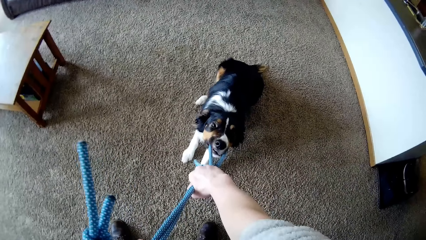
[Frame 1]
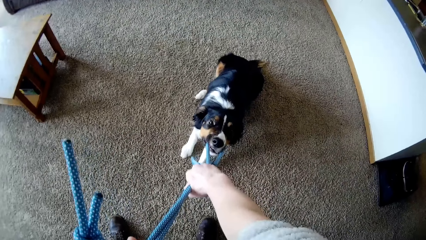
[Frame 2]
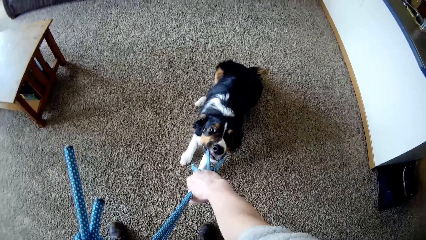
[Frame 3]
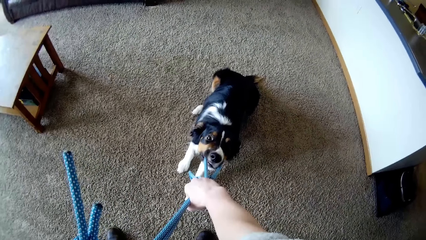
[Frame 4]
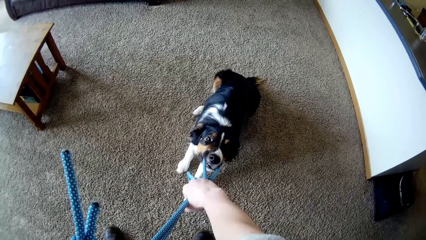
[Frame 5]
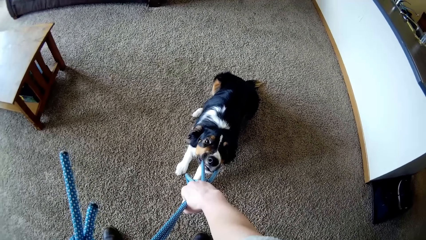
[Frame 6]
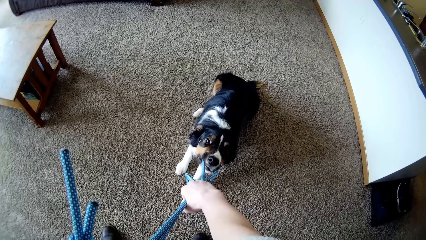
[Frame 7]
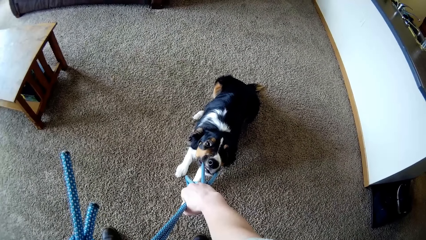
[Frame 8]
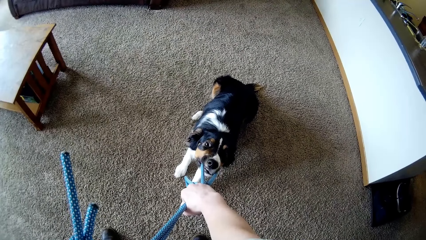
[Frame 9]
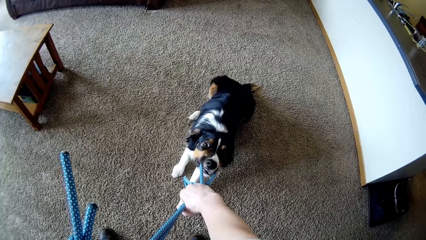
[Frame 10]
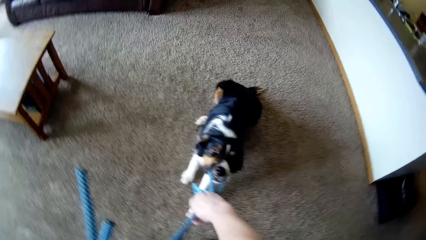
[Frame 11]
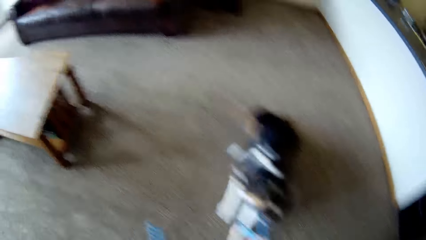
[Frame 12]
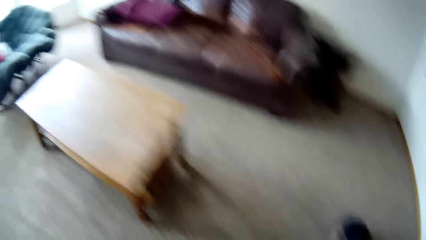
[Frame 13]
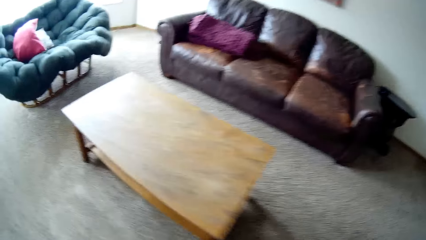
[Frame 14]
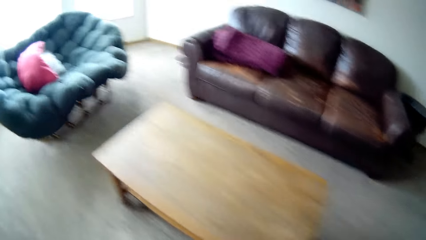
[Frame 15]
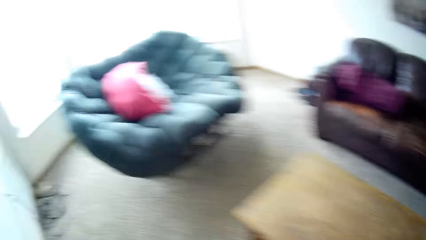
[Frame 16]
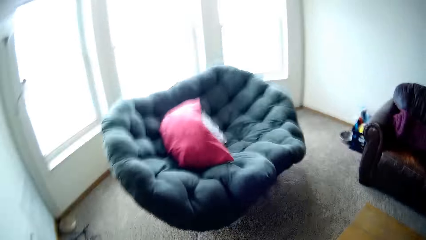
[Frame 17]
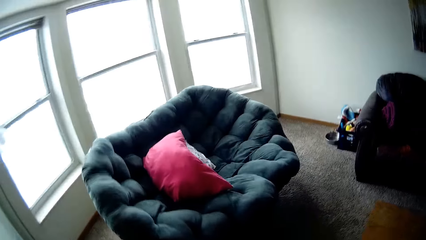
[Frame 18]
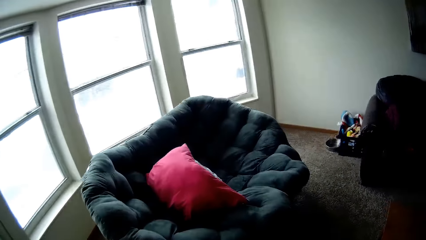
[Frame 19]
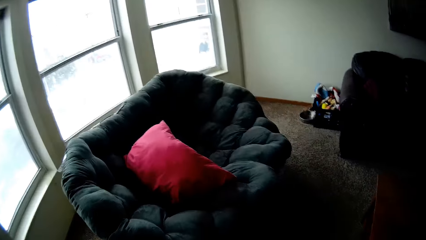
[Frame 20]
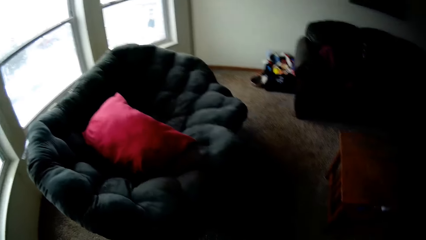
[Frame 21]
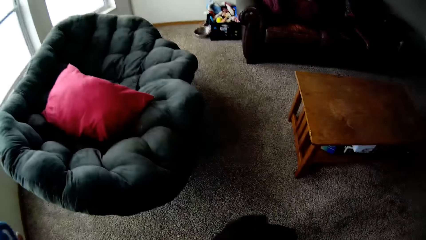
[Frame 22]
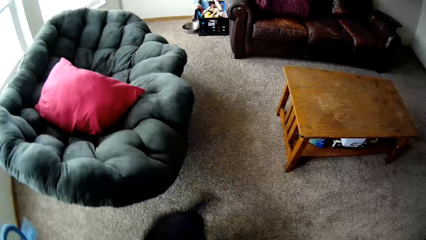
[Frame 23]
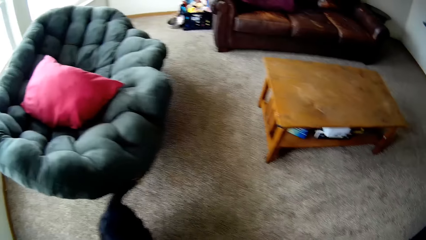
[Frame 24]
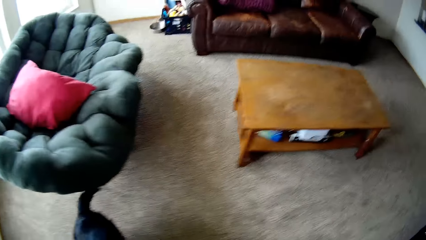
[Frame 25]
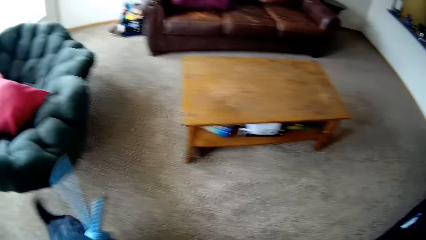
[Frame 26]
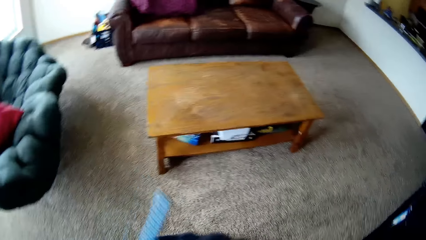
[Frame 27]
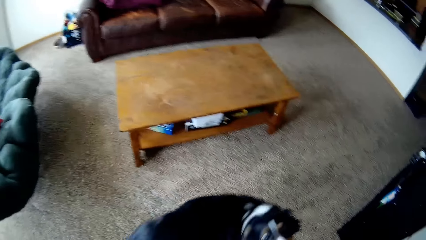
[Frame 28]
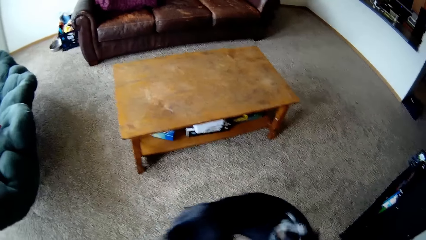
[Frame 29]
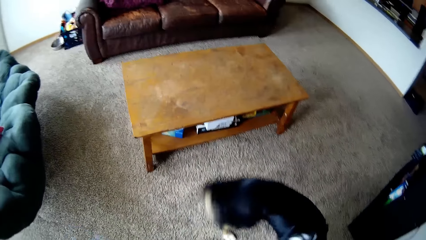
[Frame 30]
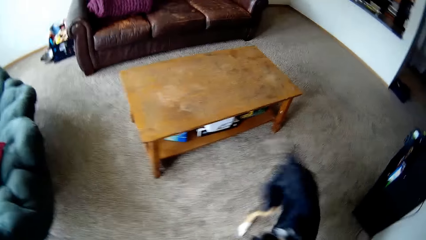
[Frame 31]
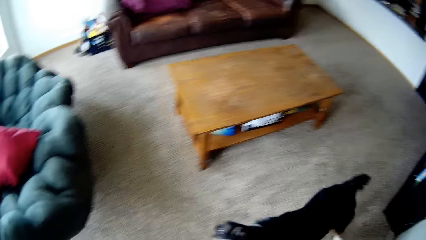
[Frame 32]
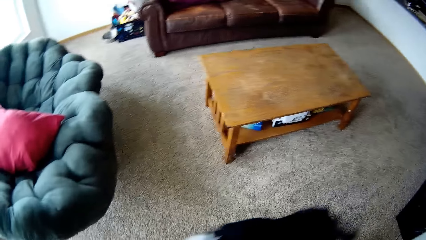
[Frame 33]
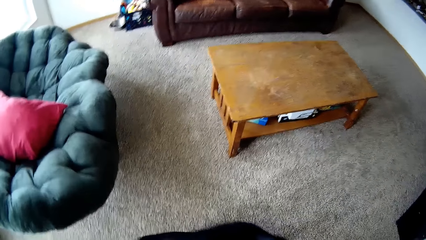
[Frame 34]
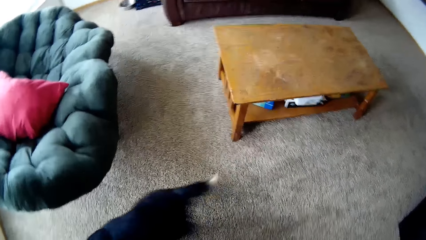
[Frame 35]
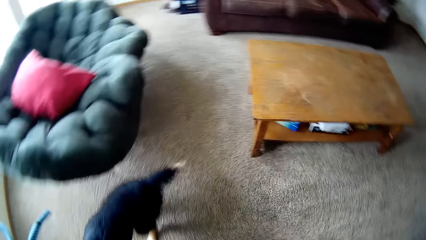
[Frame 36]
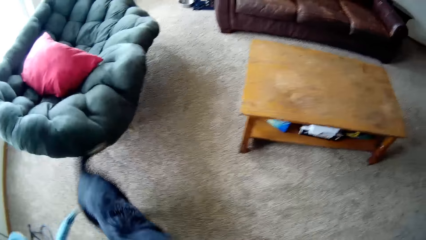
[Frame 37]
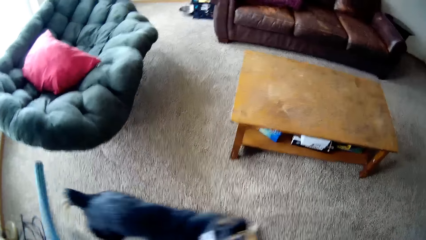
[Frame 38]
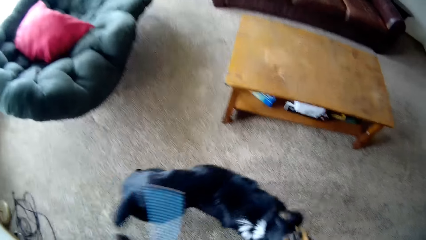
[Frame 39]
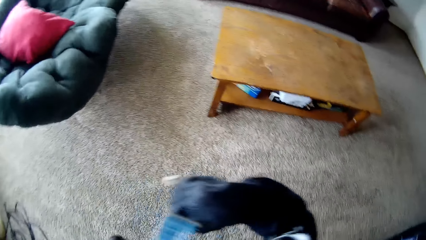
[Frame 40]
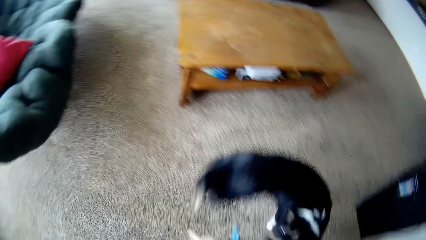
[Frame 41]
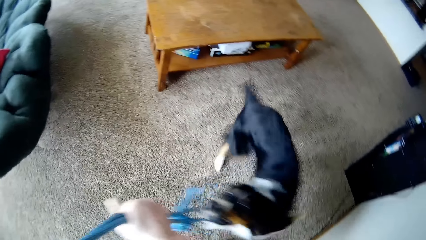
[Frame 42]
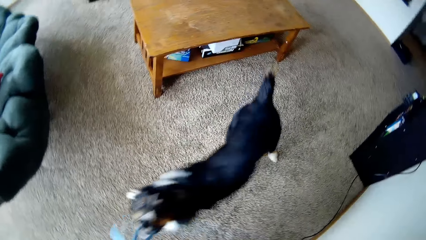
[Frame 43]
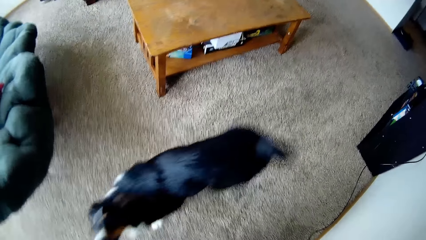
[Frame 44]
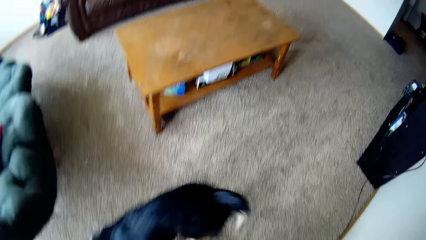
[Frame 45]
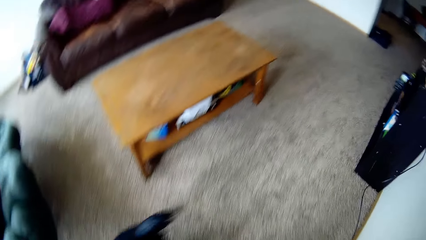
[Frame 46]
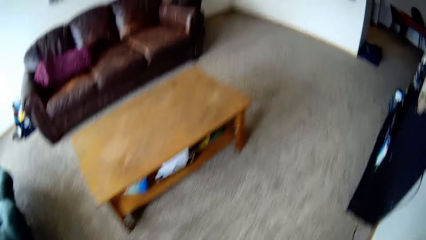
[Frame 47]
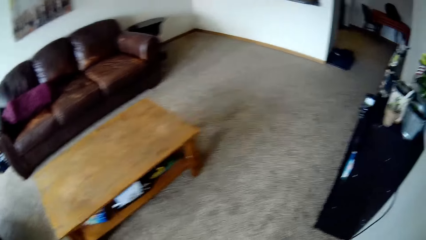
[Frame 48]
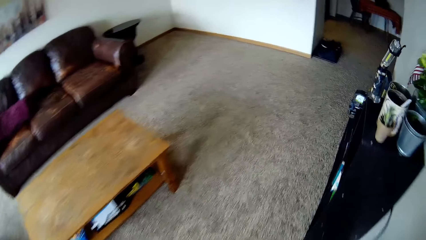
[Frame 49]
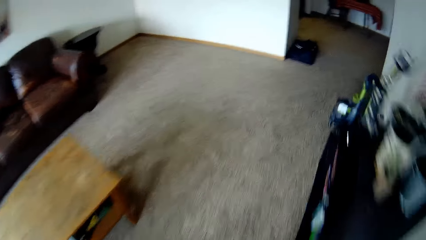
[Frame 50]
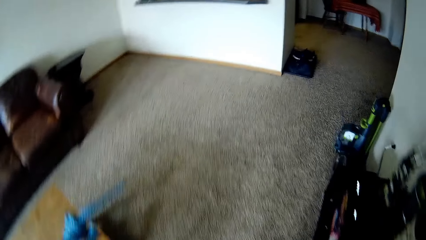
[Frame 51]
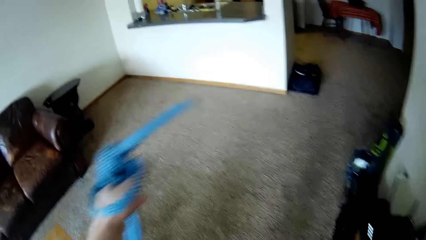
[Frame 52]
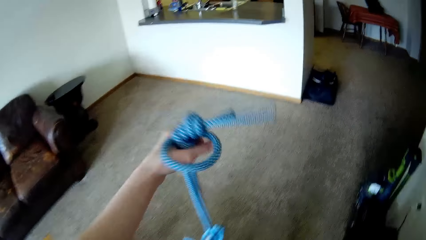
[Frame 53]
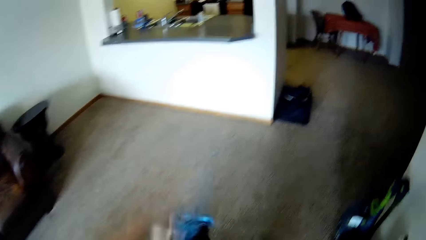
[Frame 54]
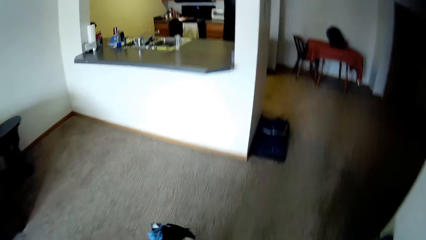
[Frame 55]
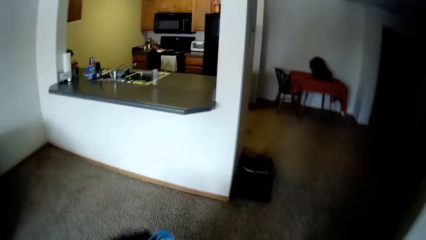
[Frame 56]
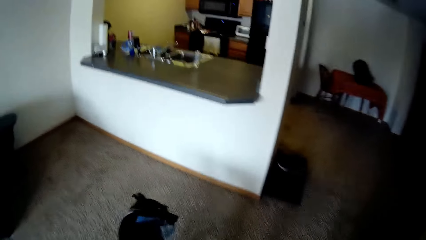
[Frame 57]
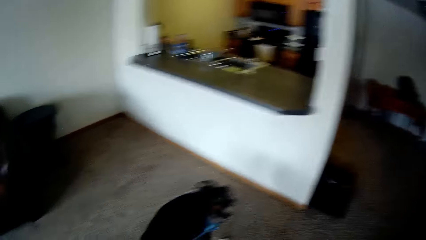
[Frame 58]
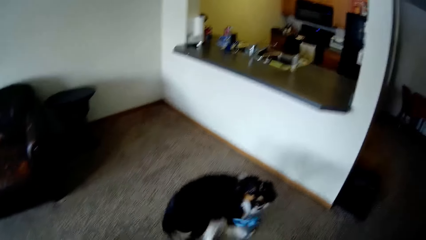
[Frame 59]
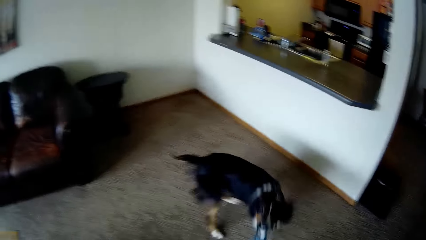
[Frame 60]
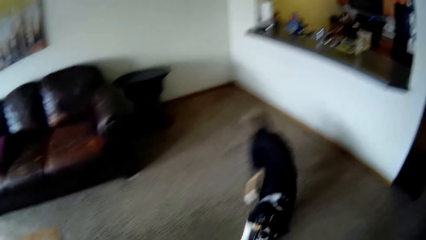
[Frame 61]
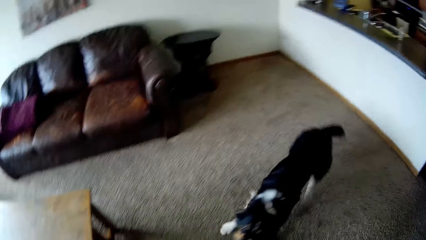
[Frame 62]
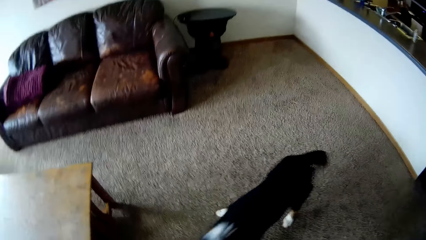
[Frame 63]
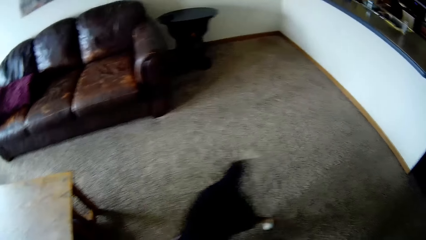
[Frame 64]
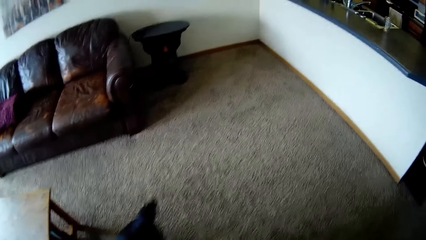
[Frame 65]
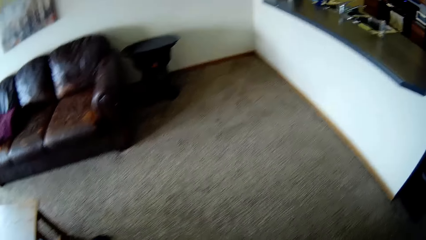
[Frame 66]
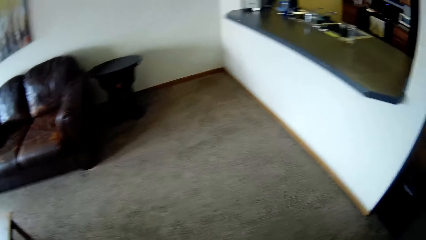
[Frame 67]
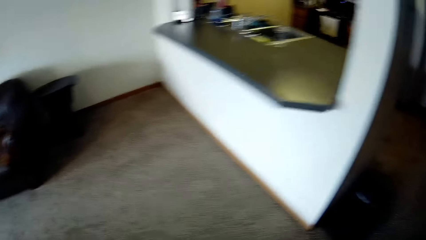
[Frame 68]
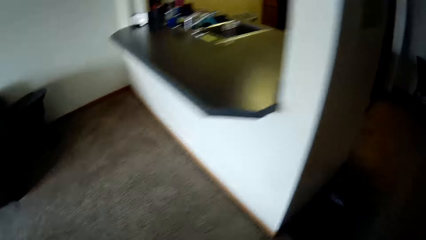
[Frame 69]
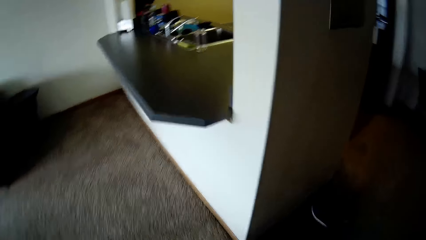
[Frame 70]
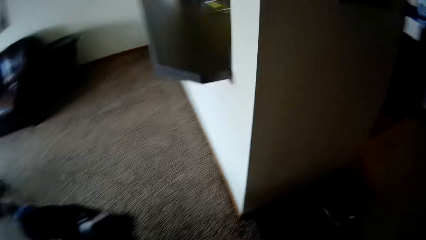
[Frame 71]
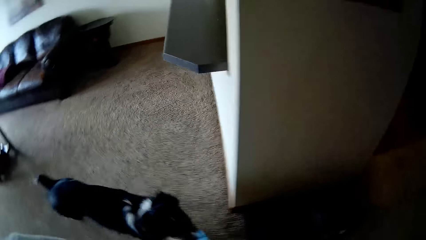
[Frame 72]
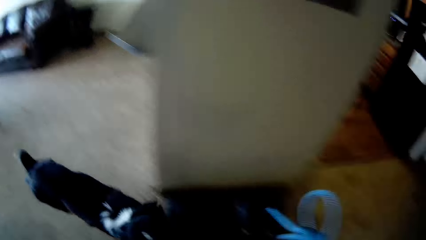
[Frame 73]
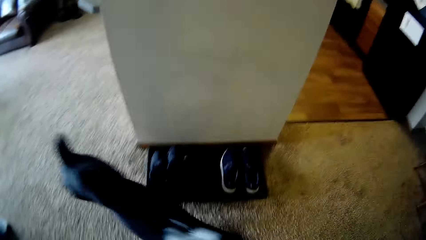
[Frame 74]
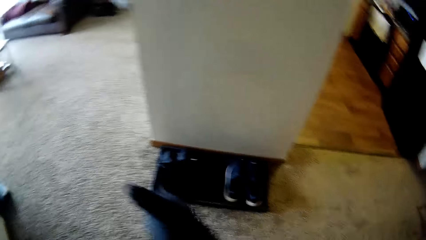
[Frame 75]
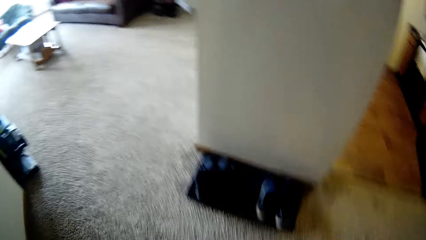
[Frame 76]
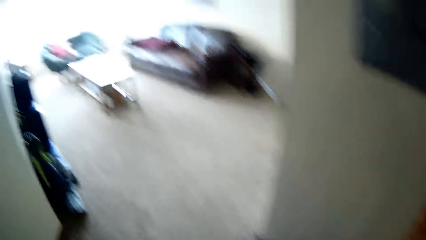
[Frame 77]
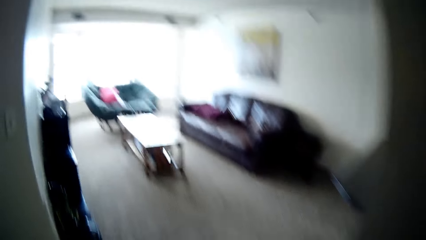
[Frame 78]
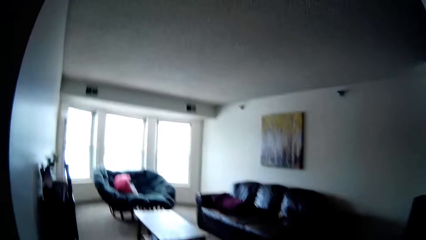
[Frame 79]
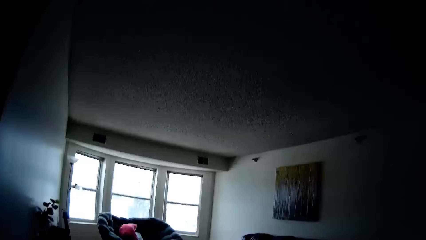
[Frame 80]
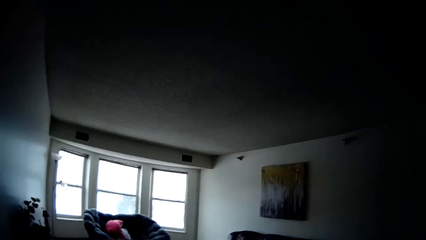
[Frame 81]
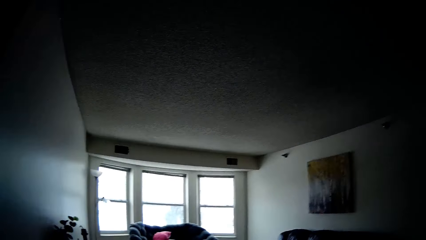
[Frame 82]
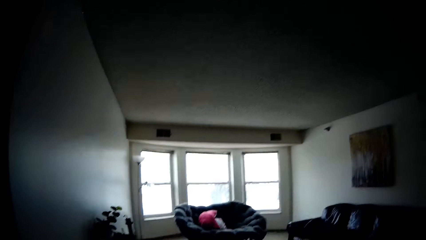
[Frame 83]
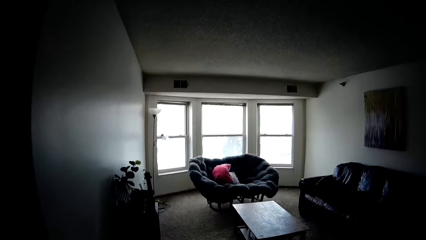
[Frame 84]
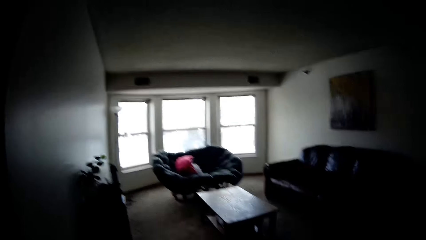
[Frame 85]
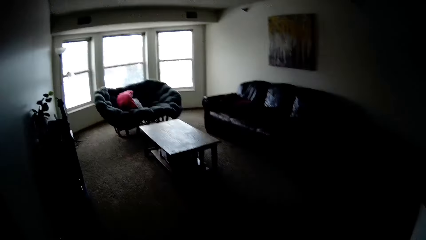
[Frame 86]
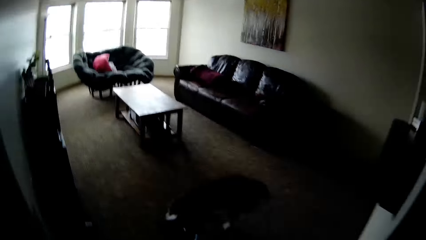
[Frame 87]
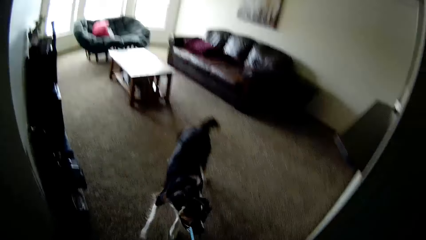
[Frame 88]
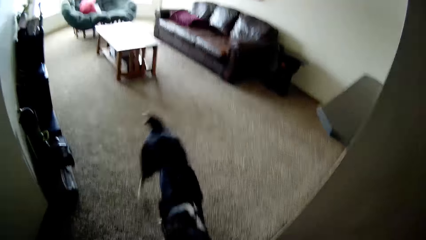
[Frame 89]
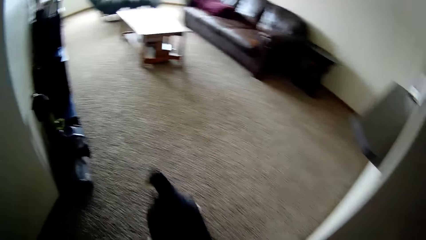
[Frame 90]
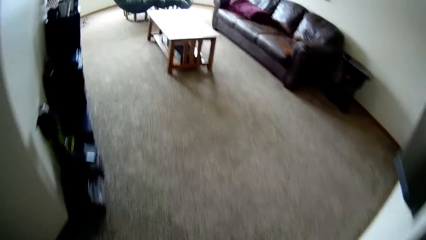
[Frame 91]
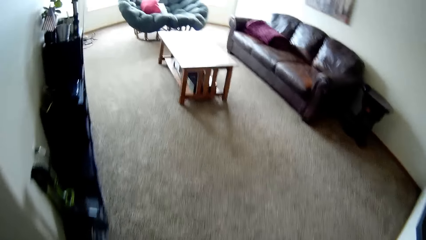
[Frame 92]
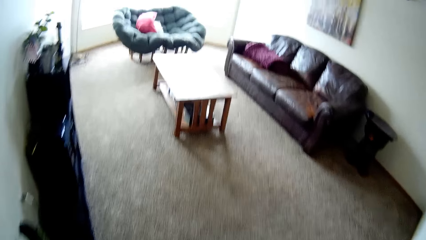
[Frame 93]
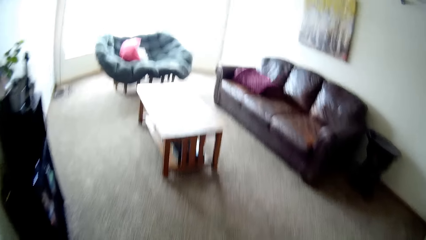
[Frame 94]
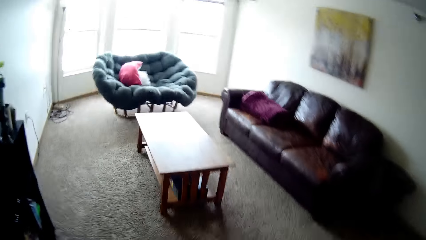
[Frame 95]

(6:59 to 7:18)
The camera wearer pulls a rope from the dog's mouth. They move around the sitting room and play with the dog.
